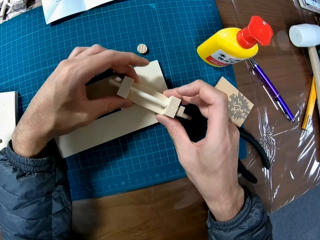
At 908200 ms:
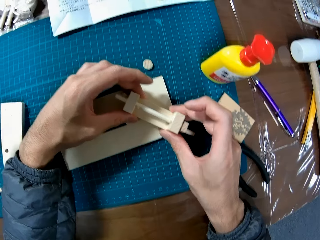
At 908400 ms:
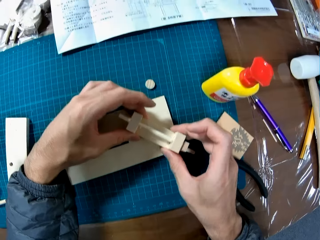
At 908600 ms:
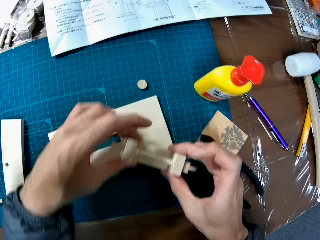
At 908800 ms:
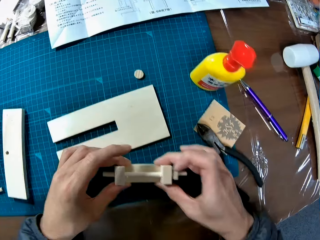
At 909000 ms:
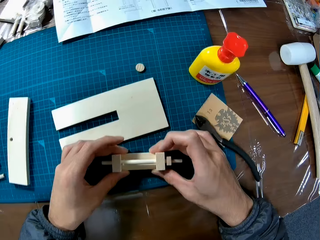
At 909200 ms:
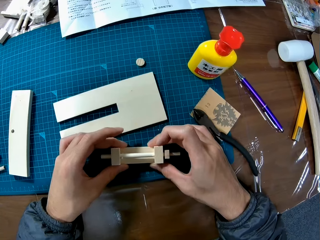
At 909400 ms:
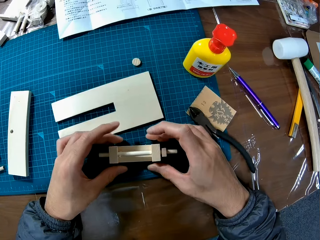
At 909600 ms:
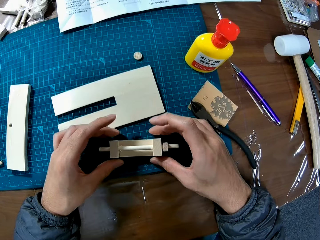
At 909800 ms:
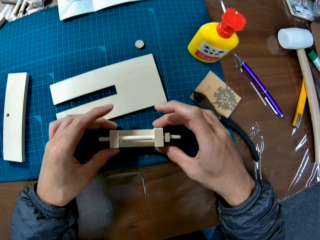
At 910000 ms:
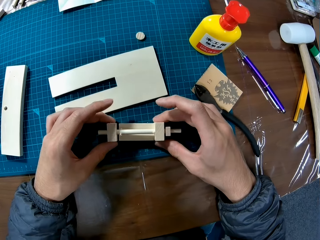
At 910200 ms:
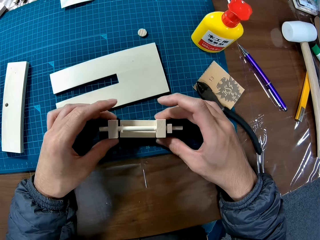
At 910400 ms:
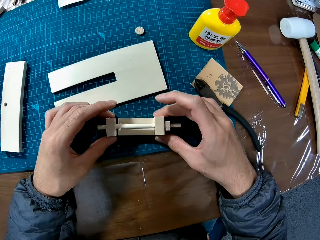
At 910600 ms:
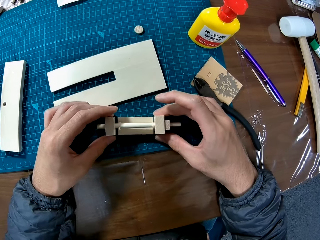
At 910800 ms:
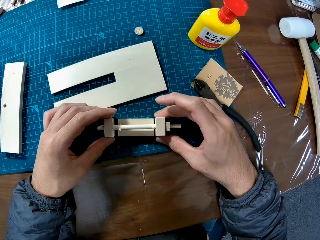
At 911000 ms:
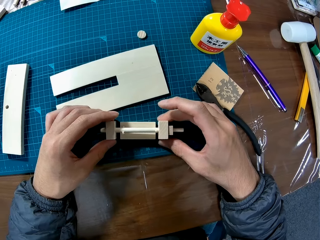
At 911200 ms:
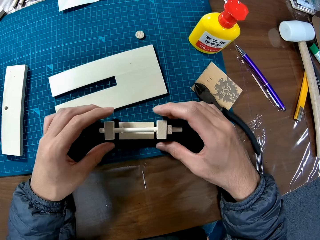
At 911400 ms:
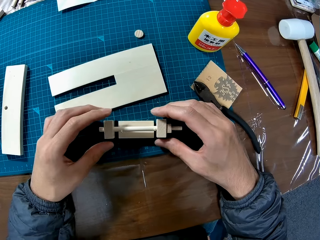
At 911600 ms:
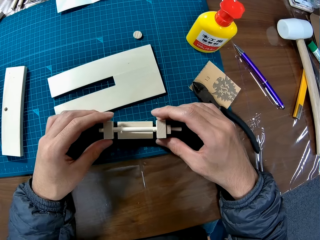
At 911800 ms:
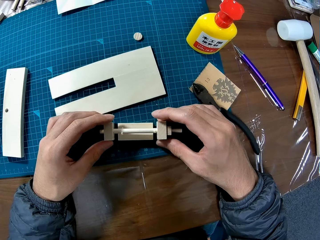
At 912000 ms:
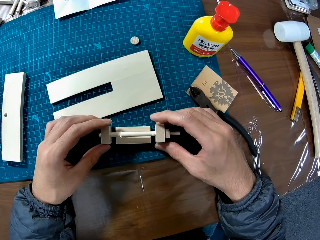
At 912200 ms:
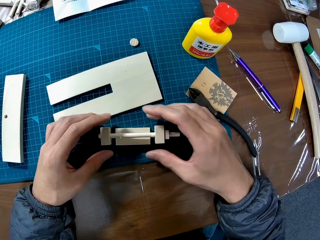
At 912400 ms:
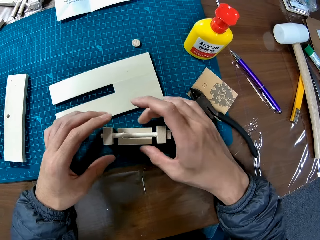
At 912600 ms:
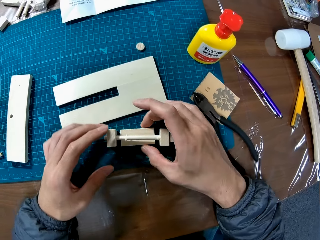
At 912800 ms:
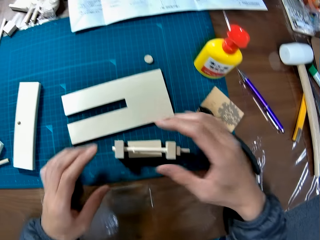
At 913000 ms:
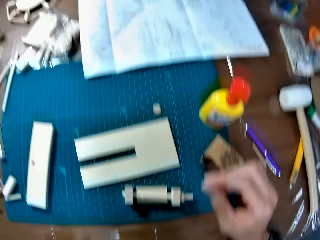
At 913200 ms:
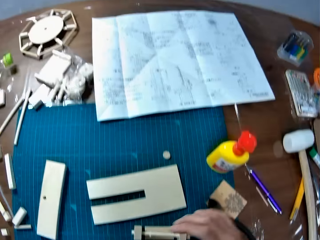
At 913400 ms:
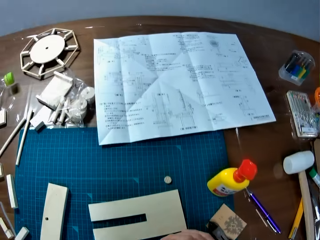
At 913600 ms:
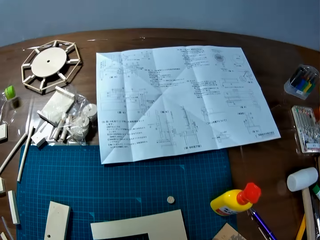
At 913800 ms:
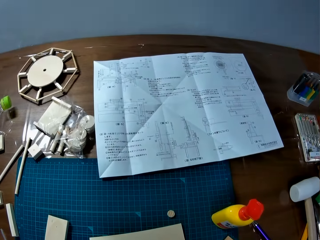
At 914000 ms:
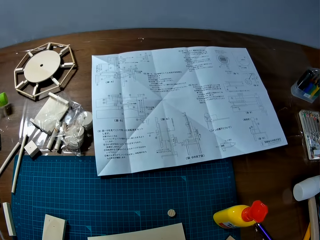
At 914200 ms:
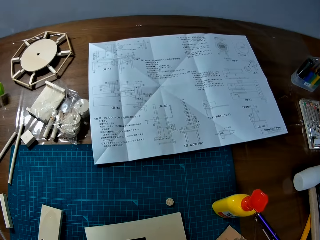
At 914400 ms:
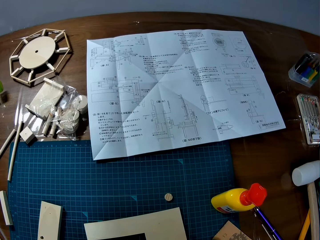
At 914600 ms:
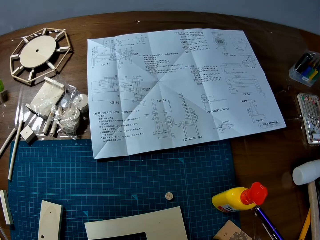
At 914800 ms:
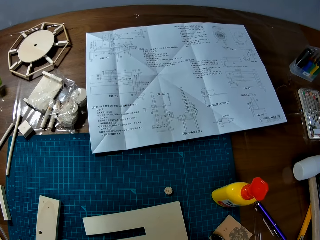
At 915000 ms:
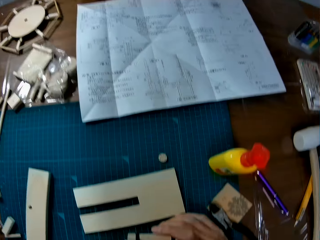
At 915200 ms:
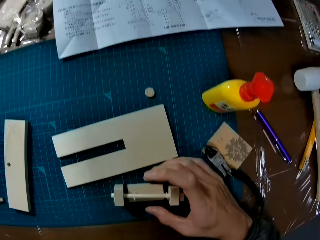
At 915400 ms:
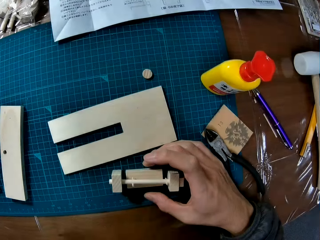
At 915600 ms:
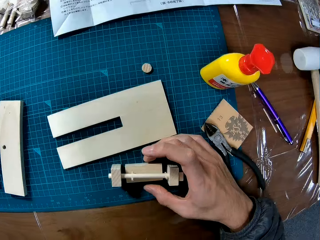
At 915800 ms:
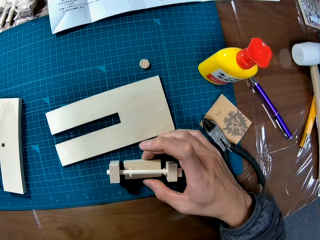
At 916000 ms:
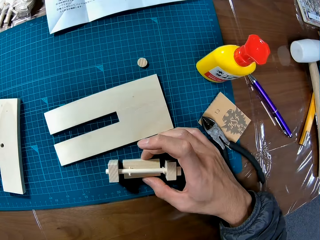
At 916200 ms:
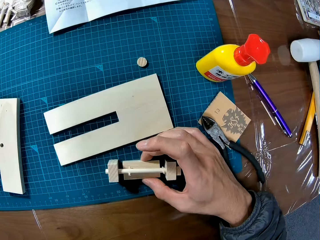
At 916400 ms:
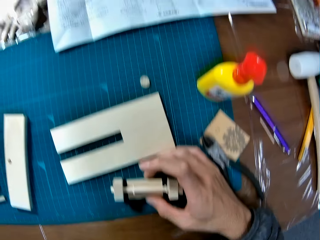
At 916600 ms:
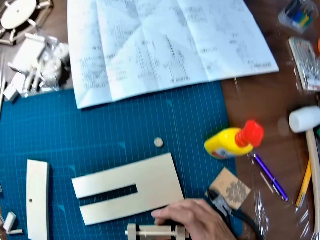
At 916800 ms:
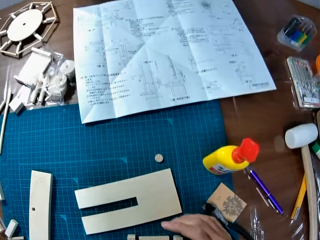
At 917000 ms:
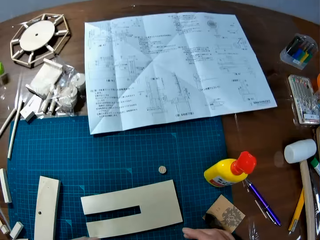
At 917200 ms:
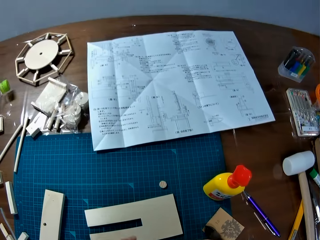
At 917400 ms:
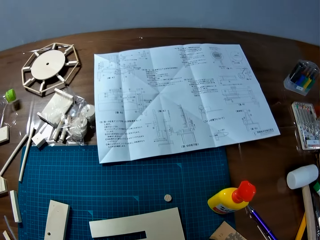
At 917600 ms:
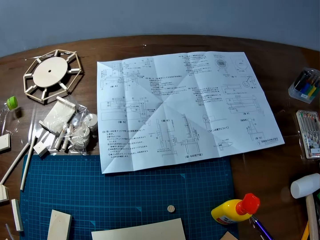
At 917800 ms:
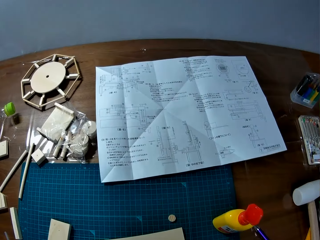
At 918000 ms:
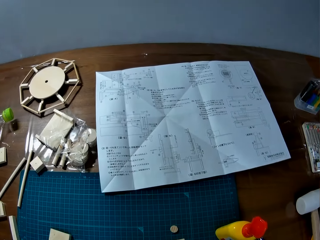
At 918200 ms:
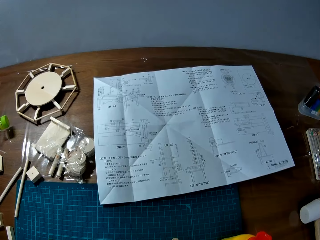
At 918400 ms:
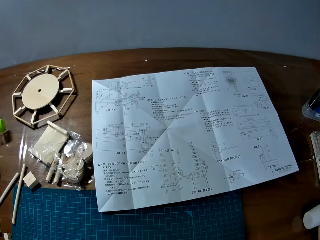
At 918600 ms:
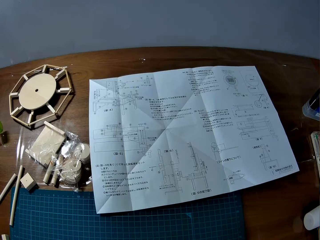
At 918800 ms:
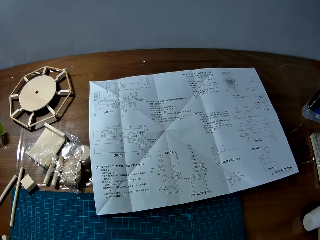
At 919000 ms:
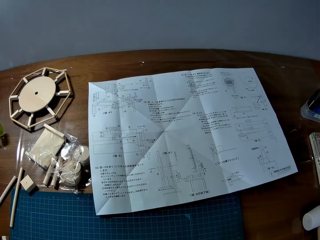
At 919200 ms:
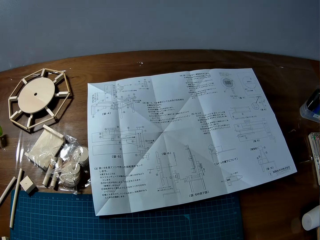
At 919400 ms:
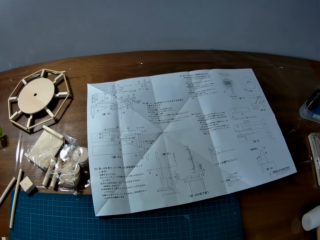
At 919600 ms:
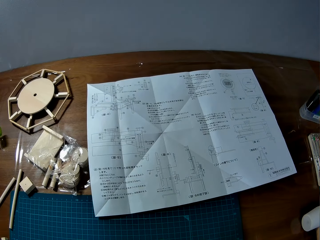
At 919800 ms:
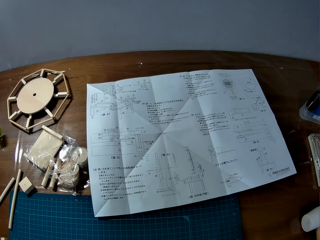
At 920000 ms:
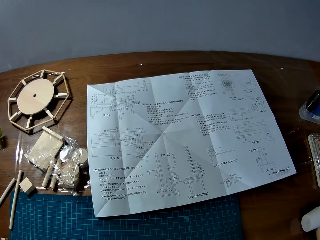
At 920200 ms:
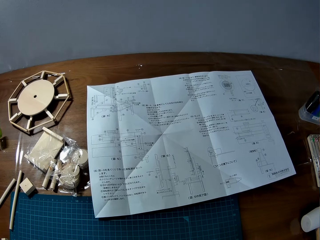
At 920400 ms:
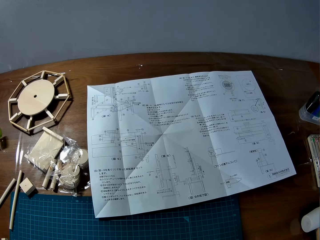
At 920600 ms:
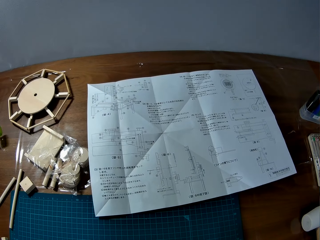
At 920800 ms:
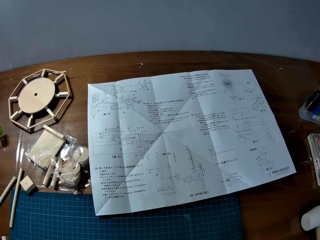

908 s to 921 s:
The camera wearer adjusts the craft material. They look at the sketch manual. They adjust the craft material. They look at the sketch manual.

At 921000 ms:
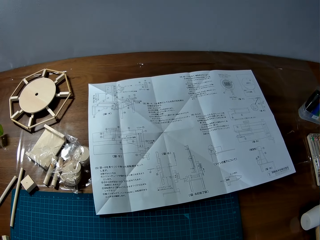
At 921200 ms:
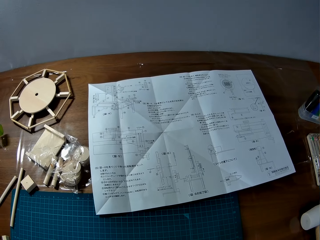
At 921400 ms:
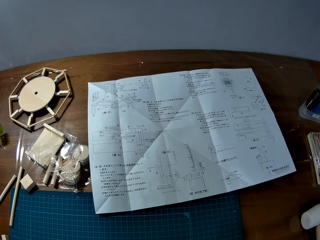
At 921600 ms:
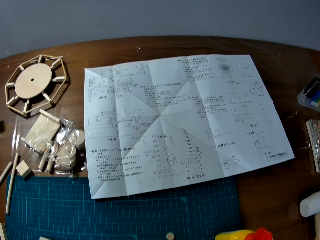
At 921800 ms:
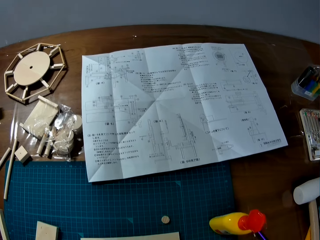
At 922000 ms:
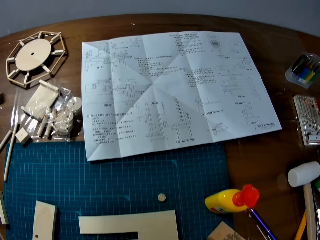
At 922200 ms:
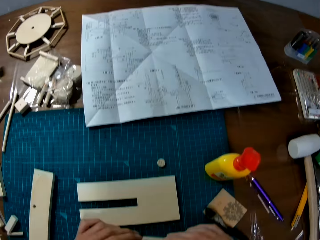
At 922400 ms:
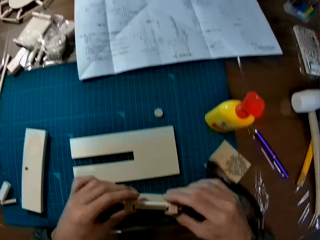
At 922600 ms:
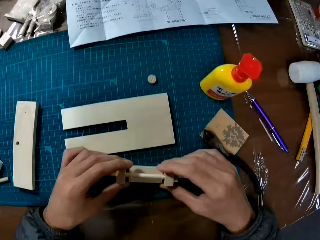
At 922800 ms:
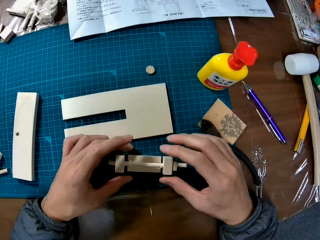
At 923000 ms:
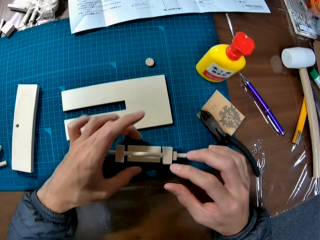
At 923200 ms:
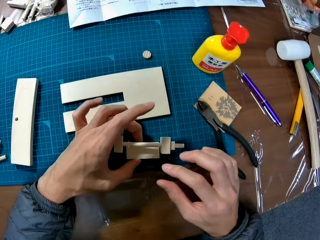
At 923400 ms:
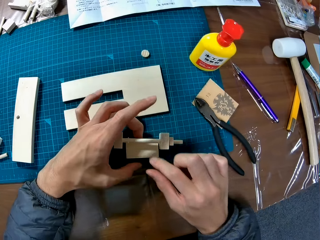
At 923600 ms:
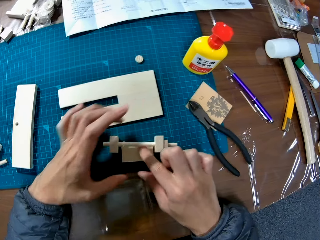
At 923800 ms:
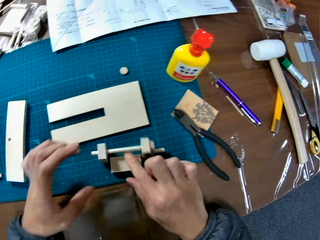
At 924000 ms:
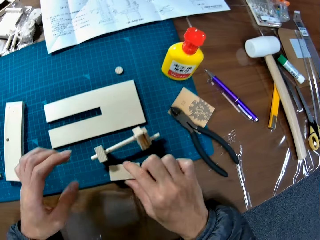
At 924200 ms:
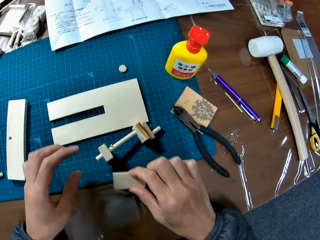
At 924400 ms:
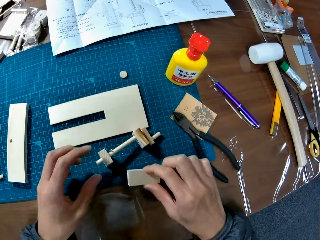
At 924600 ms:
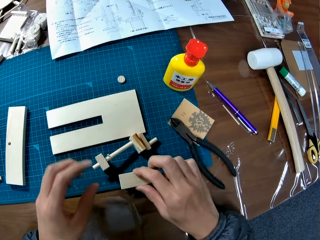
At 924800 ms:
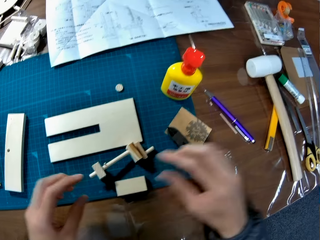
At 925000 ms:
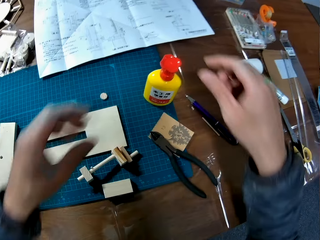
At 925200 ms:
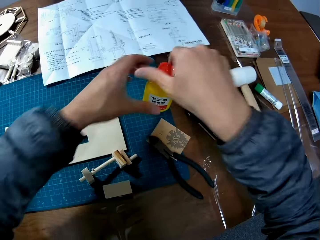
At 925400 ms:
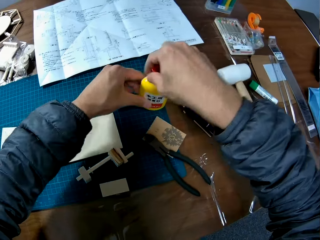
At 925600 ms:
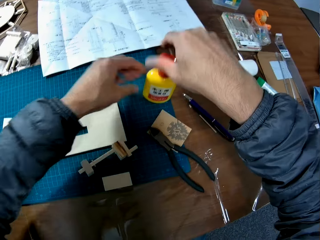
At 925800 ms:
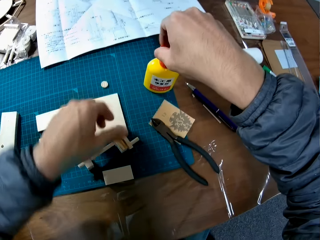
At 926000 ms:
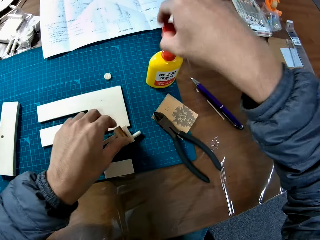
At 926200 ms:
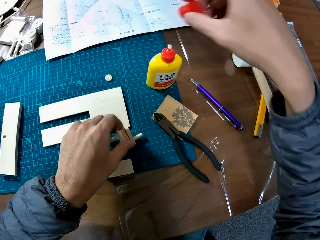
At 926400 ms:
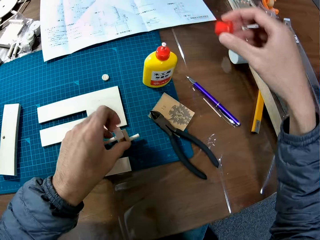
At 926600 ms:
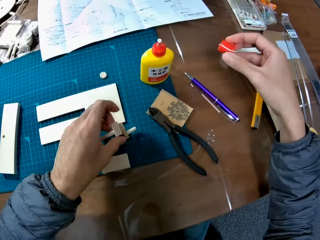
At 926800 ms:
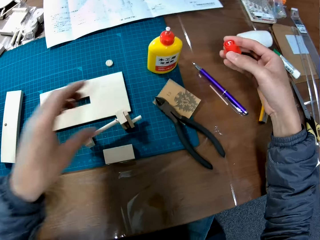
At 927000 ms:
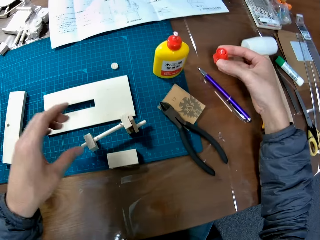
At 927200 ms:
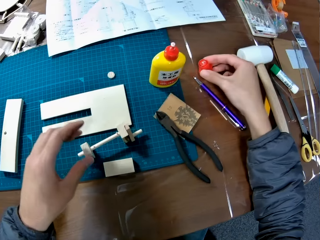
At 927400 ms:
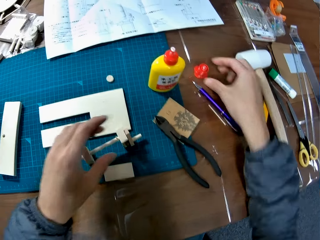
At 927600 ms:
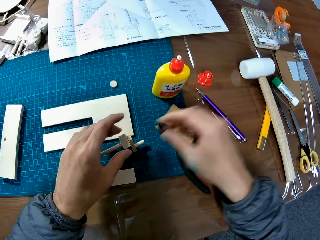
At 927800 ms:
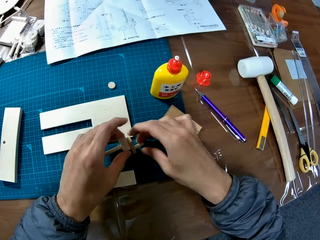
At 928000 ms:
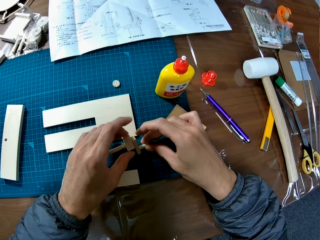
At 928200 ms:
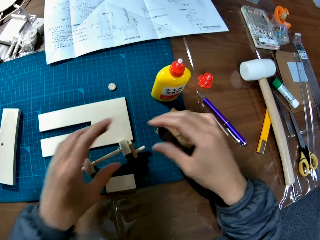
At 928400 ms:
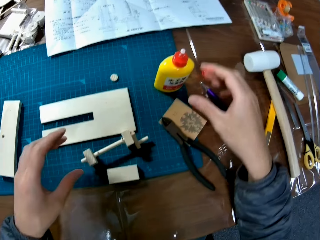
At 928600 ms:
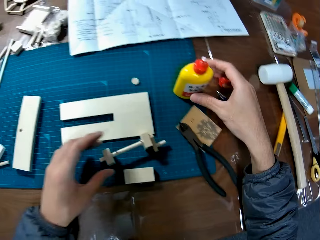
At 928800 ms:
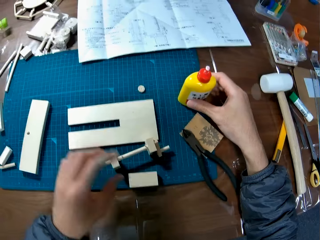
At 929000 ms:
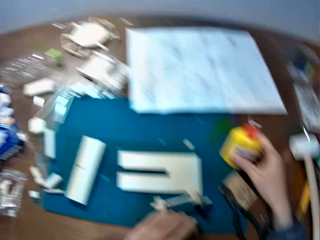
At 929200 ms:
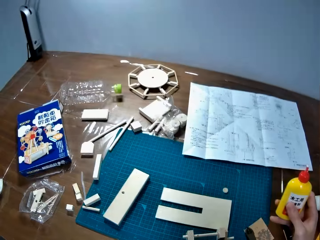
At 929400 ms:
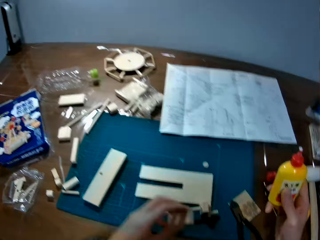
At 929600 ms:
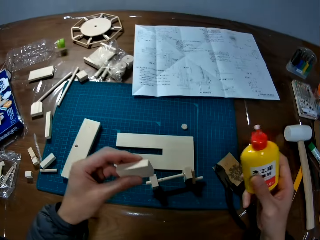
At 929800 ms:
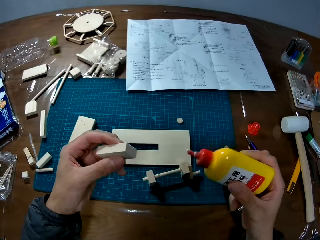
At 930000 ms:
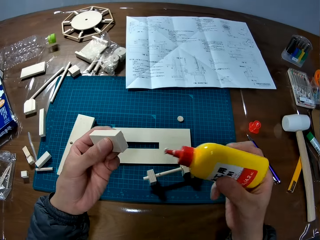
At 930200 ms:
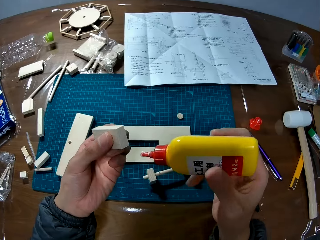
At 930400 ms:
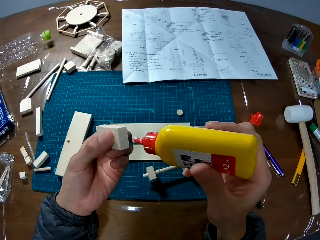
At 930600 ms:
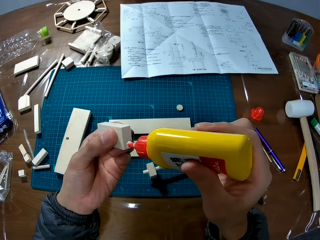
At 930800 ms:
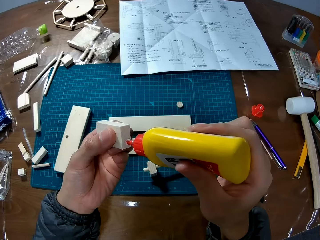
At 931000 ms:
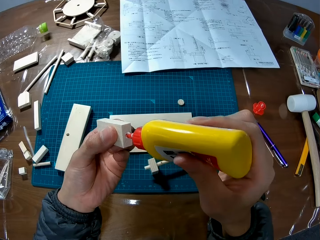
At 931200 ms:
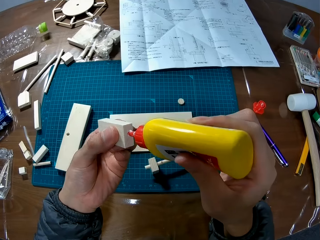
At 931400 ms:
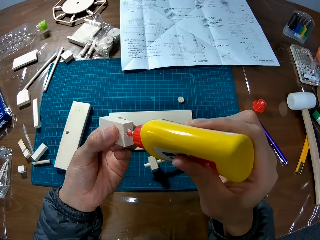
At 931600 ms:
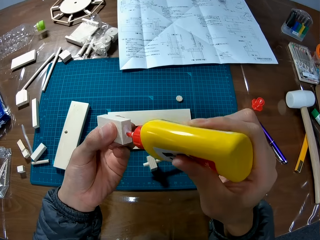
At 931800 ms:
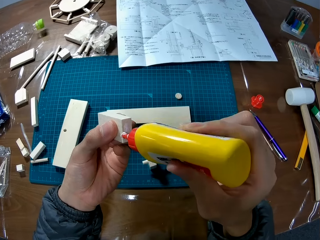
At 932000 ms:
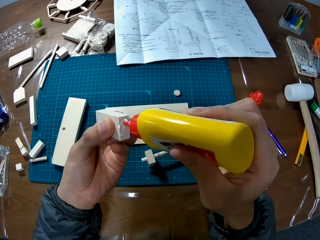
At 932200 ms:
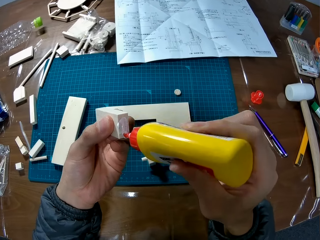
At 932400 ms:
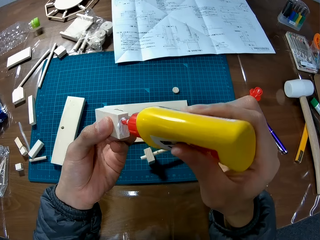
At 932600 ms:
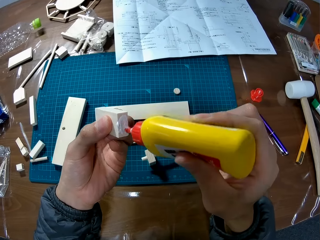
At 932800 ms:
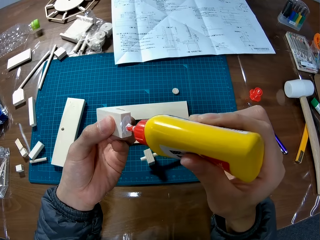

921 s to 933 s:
The camera wearer picks up craft material and drops the craft material. They open the adhesive bottle. They drop the adhesive bottle cover. They hold the craft material. They take the adhesive bottle. They apply the adhesive to one of the wood pieces.
